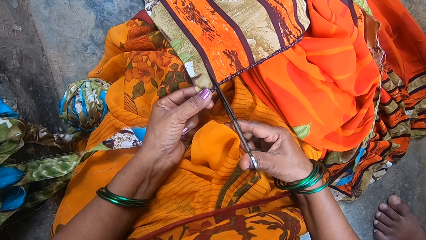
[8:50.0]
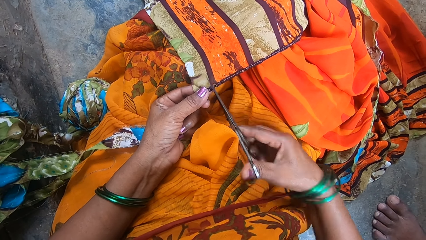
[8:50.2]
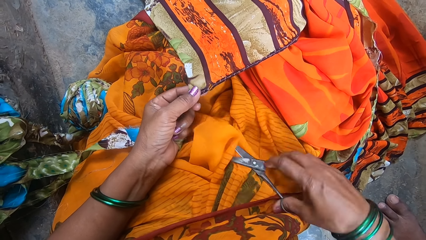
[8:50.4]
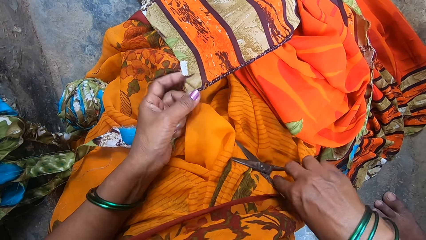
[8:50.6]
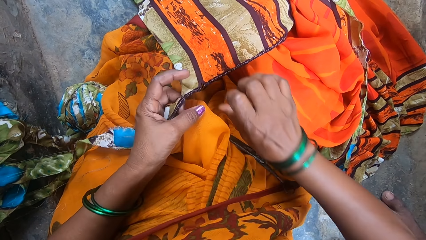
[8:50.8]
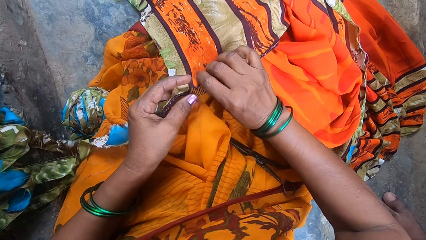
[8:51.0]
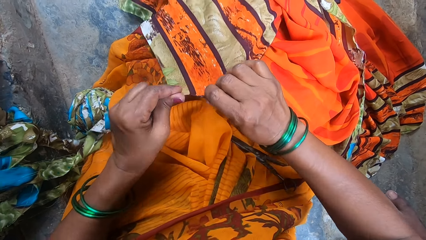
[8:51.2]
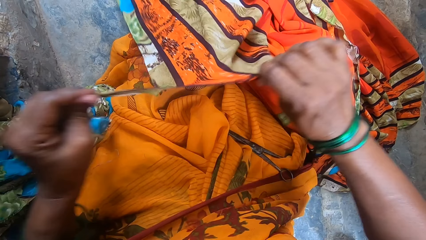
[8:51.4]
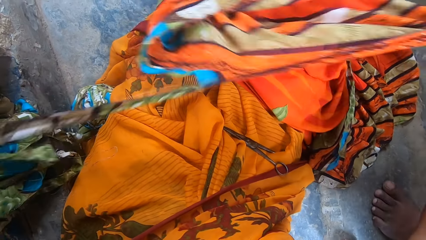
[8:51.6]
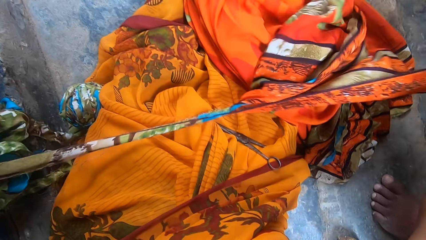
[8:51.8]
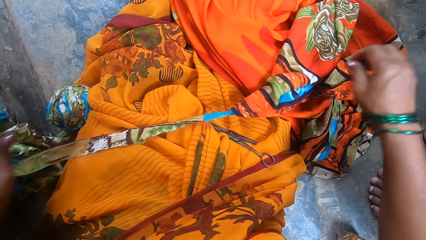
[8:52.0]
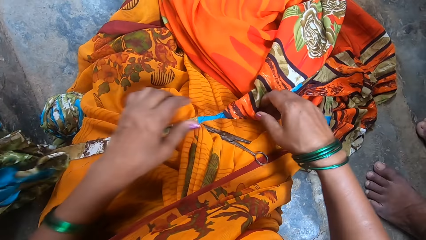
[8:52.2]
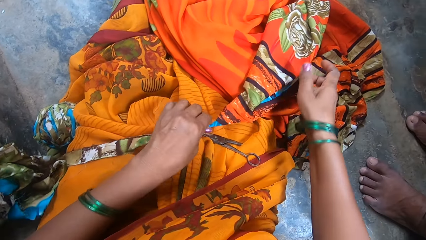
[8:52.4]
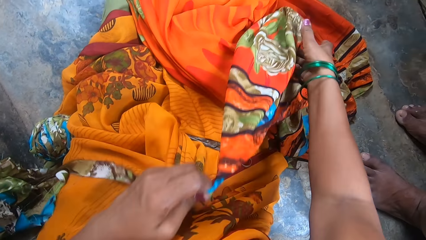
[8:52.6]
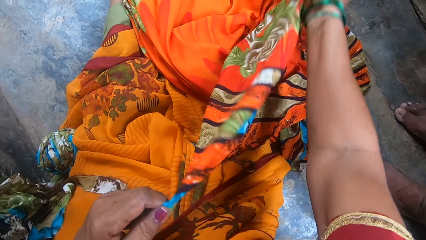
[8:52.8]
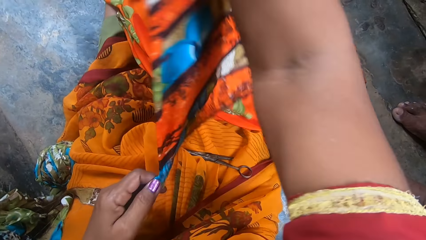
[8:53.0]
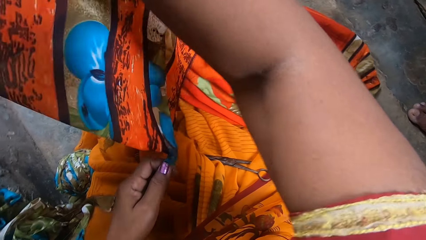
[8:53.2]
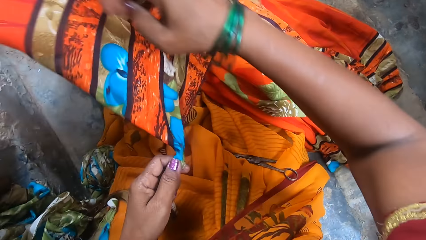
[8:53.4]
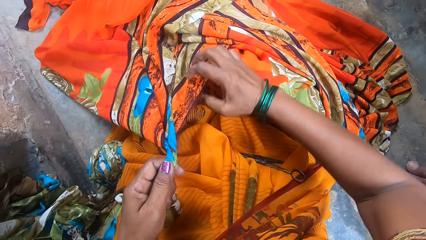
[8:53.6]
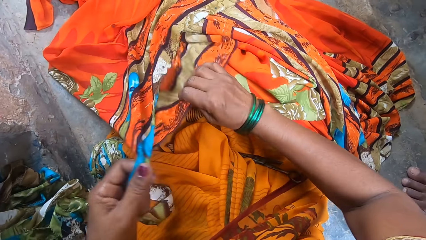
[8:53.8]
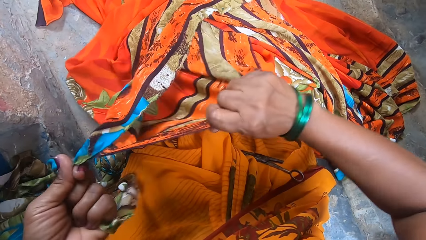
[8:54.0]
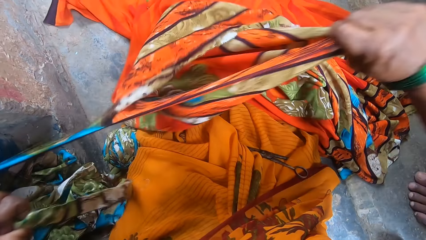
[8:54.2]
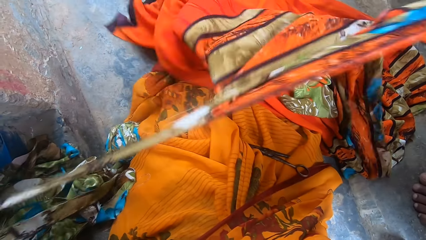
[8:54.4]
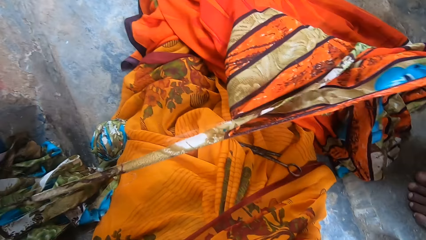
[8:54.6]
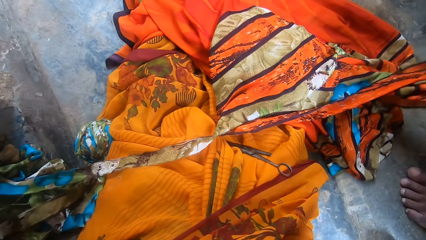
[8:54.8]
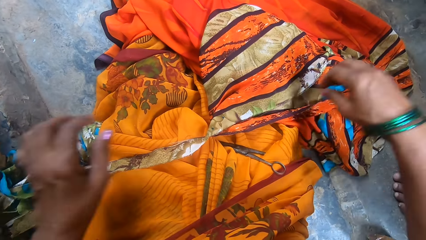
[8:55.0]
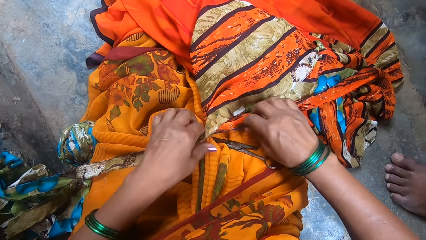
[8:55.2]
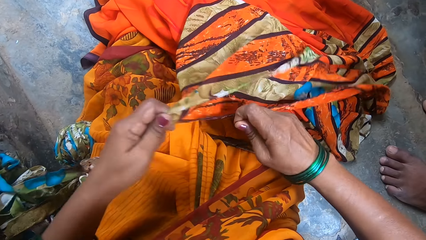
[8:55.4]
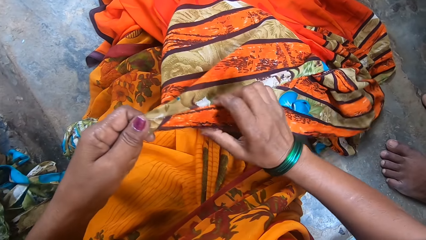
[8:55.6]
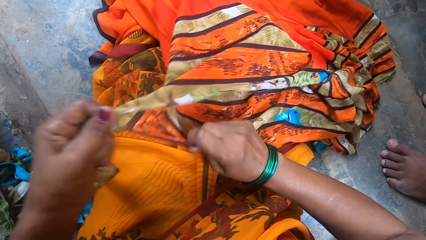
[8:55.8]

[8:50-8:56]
The camera wearer puts down the scissors. They tear the garment.

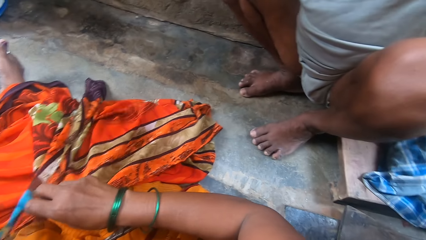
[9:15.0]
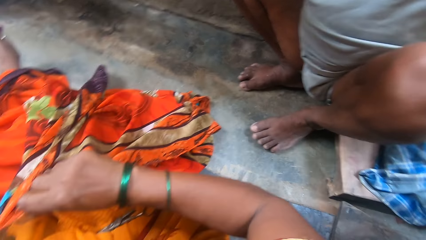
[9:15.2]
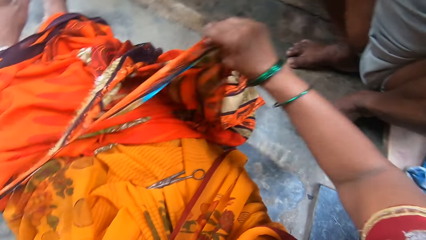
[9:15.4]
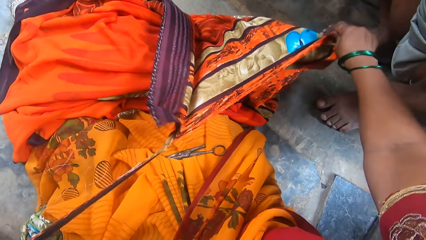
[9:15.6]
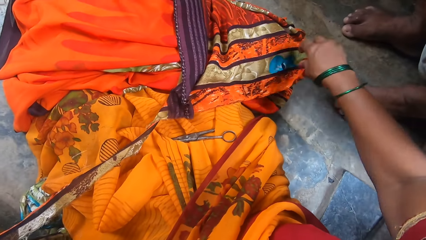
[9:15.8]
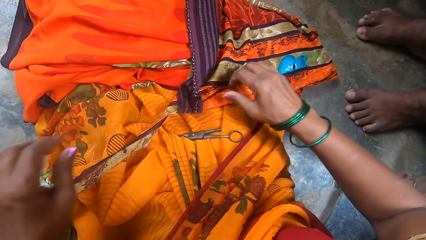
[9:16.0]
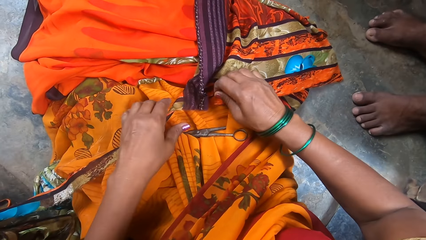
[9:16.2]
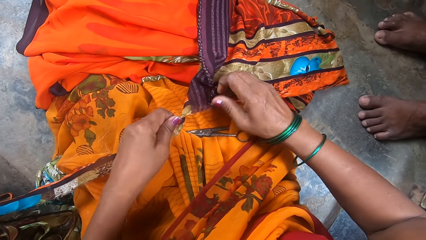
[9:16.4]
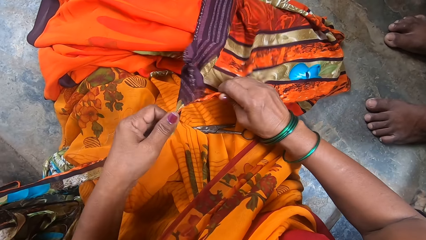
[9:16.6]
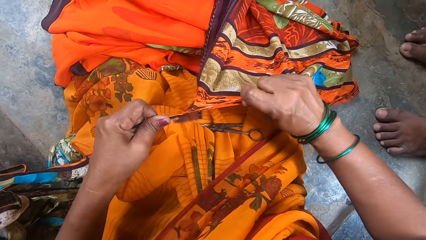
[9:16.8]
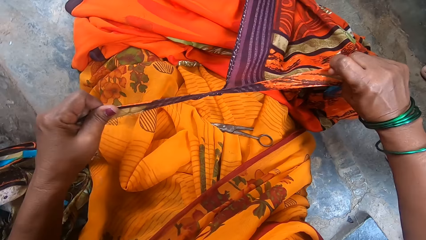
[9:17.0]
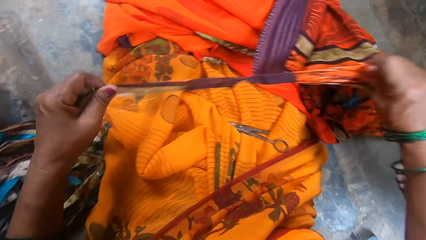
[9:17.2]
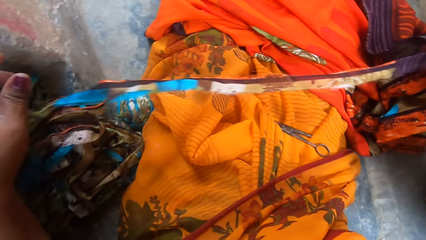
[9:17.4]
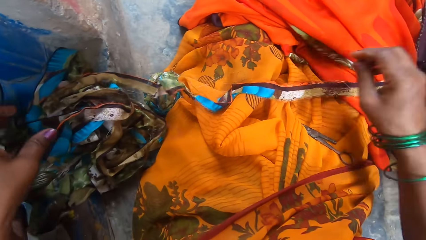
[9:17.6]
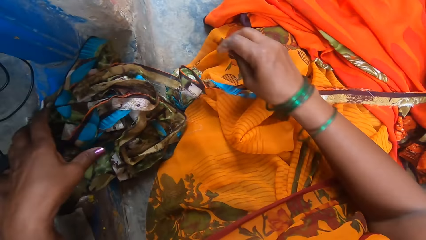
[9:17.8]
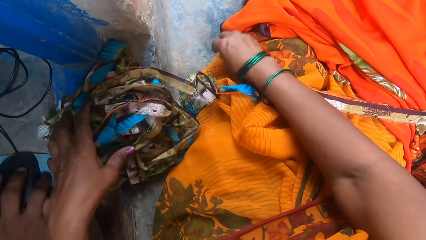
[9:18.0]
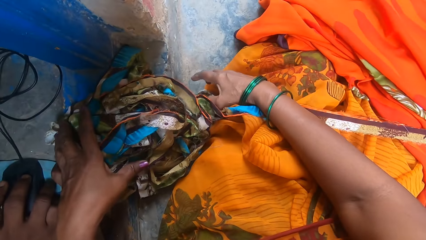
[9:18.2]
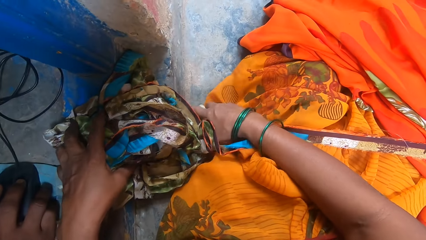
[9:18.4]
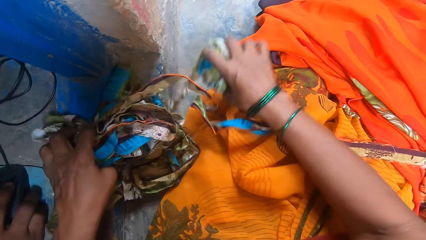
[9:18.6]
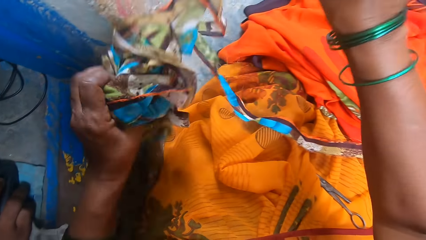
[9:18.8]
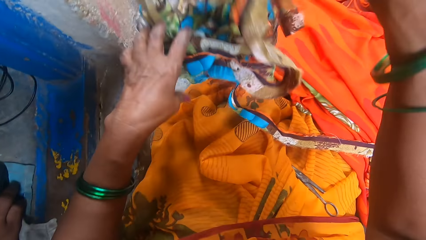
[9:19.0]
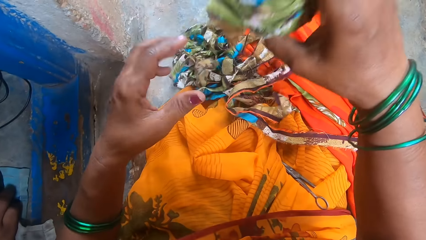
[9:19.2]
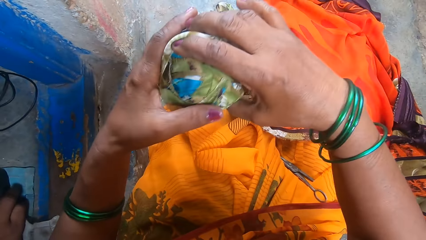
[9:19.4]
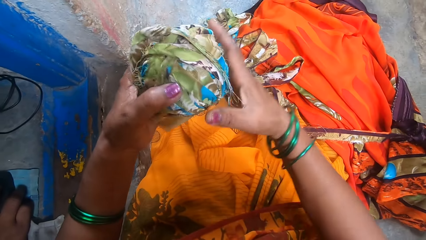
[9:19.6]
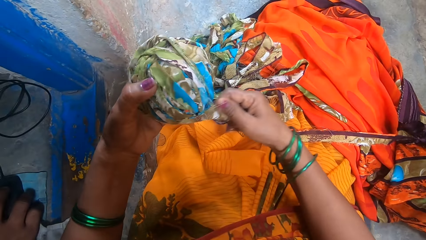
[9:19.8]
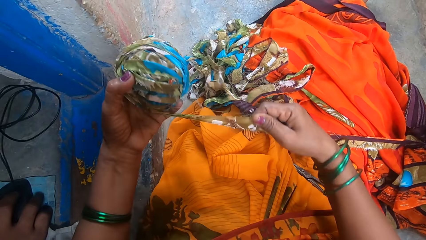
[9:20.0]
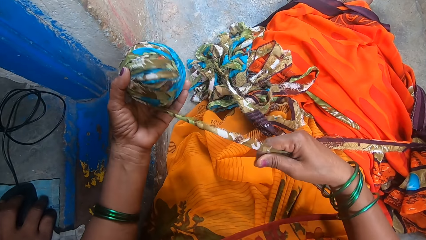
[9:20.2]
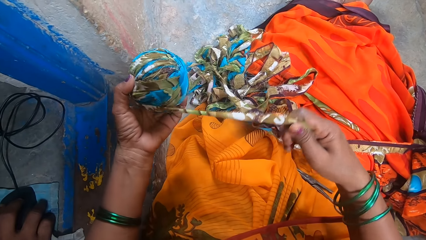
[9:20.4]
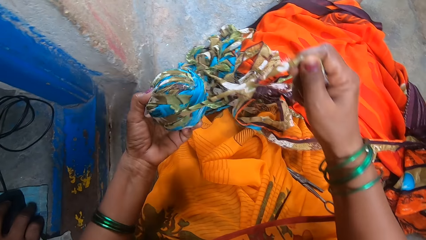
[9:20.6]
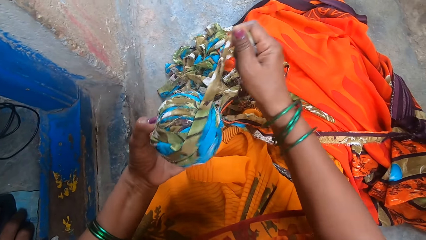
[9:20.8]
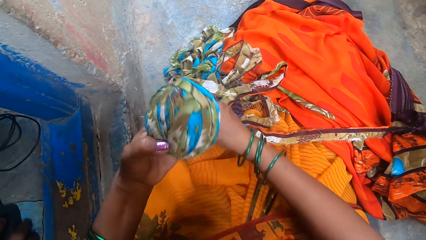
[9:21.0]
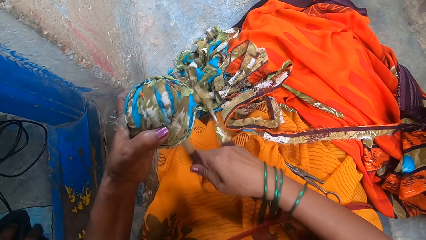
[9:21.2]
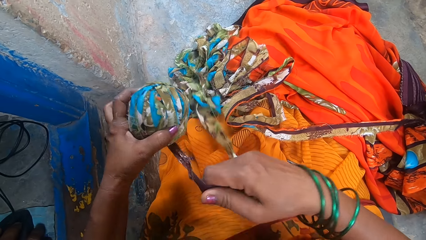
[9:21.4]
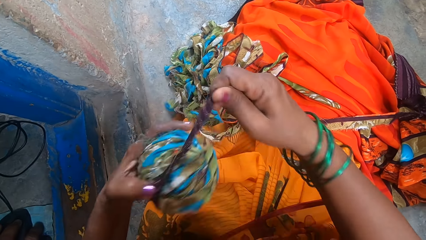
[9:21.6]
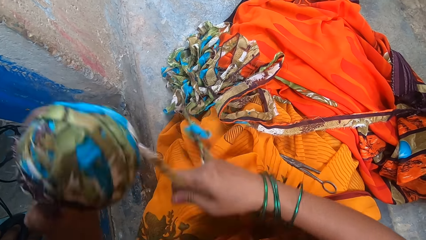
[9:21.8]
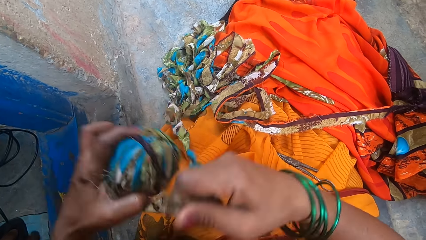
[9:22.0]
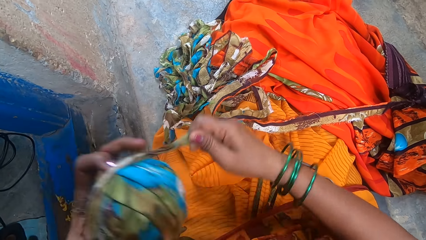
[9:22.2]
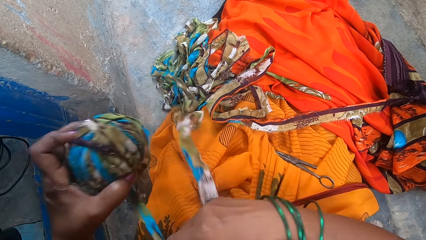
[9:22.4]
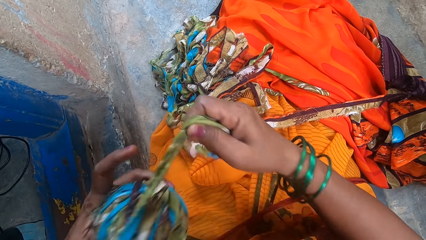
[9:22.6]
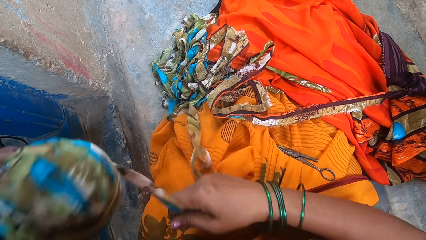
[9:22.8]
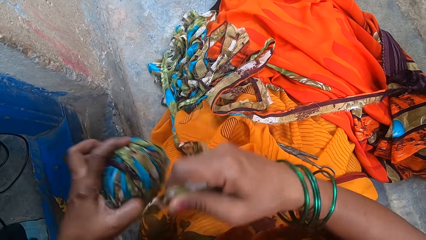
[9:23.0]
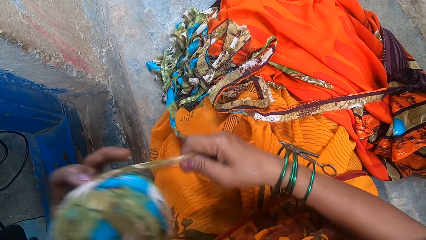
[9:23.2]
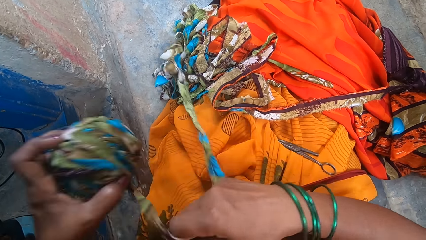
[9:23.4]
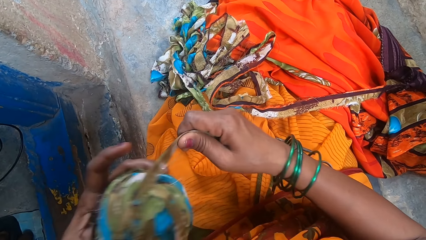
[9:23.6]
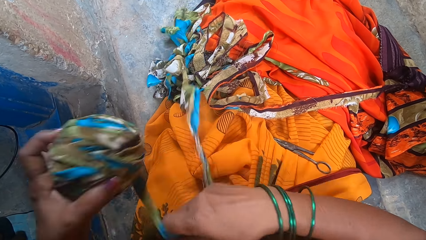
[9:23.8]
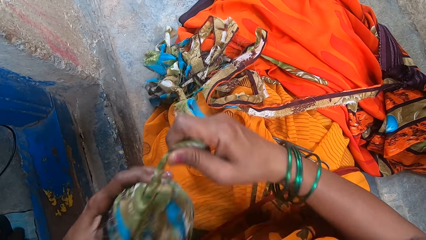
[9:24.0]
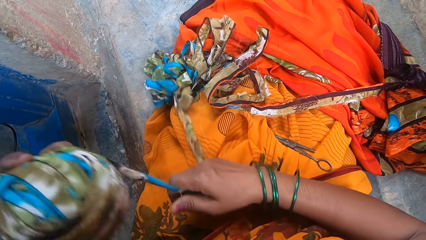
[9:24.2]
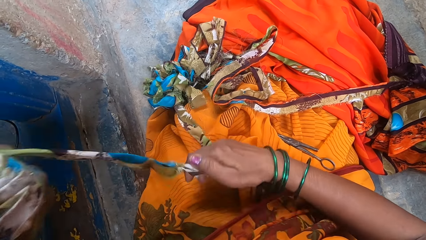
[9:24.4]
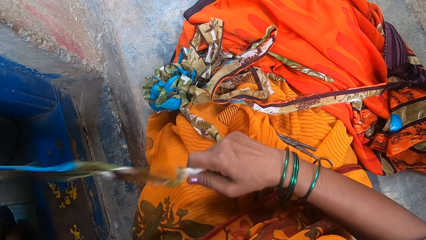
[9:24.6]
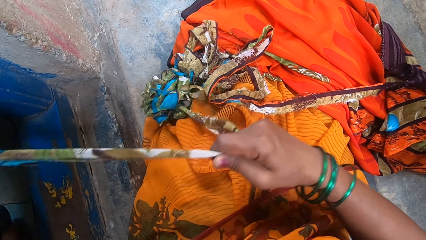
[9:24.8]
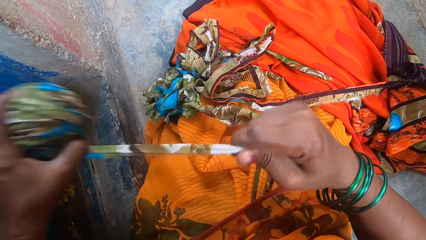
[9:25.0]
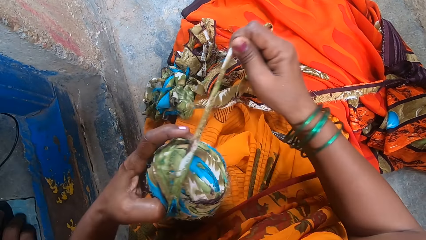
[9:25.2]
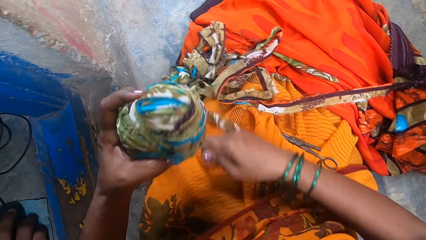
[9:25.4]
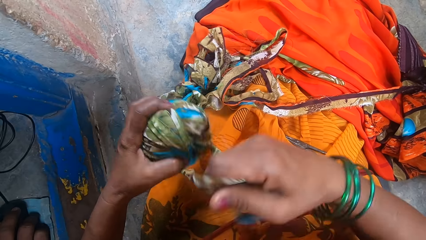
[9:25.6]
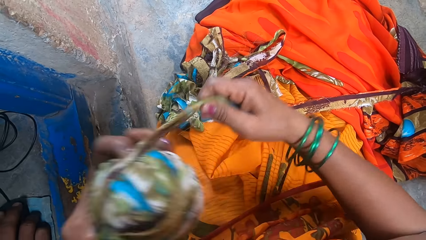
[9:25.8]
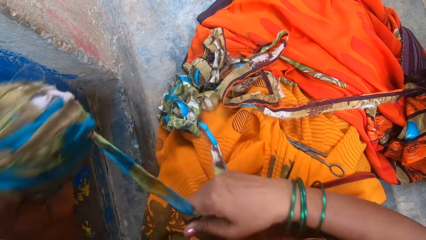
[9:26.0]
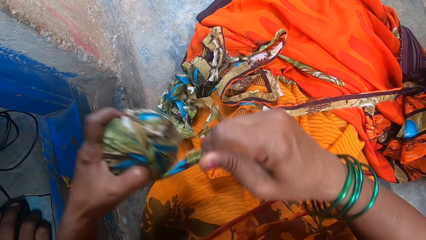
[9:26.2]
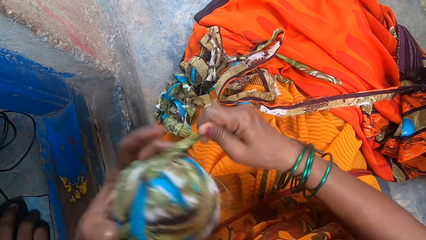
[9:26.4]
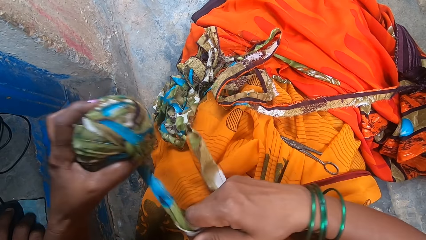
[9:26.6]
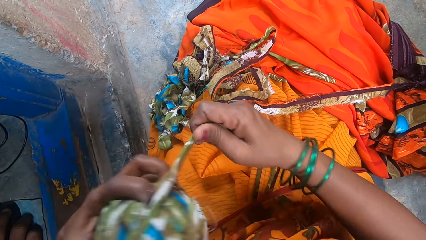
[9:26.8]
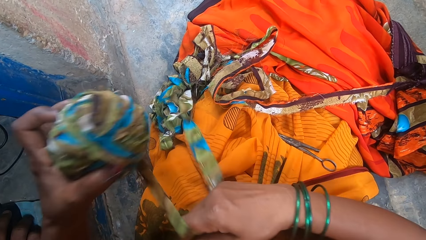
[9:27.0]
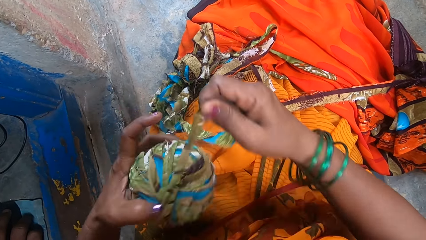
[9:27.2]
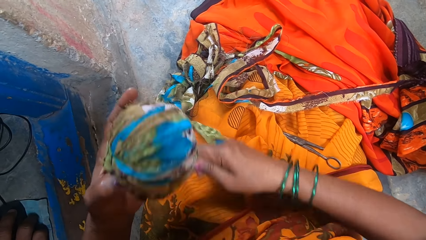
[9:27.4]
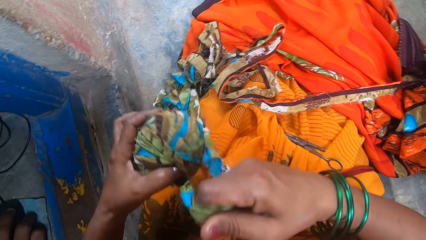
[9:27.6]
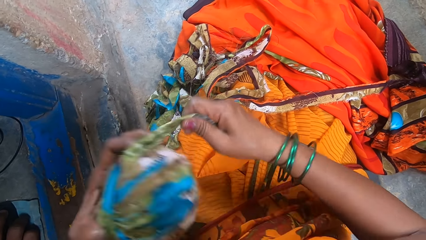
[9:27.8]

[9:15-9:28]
The camera wearer turns around. A man uses a mouse. The camera wearer lifts the threads upwards. She rolls a slim piece of cloth into a ball shape. She throws the thread on her thighs. She holds a thread roll. She rotates the thread on the thread roll. She stretches the thread. She rotates the thread on the thread roll.
